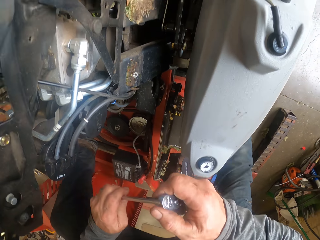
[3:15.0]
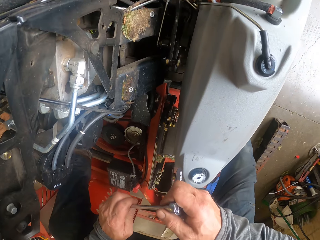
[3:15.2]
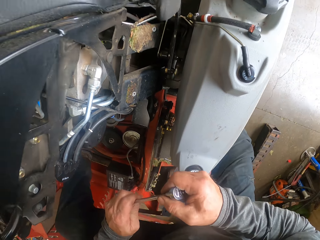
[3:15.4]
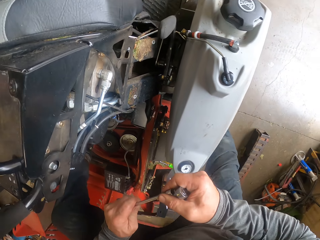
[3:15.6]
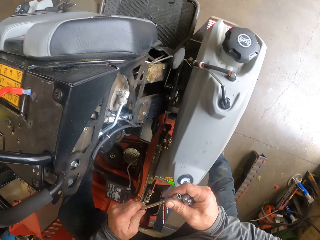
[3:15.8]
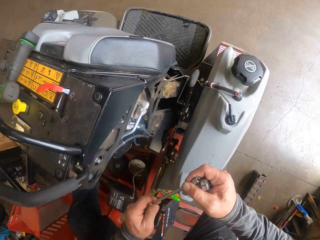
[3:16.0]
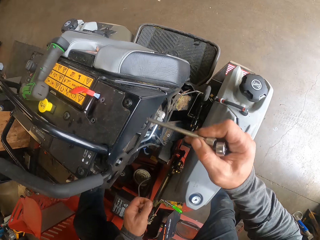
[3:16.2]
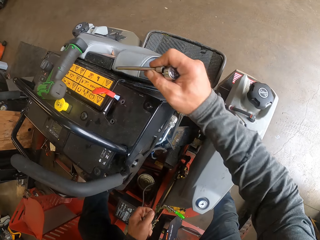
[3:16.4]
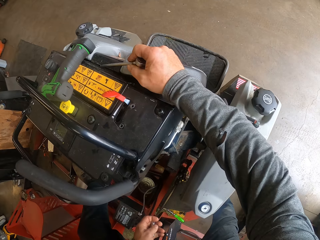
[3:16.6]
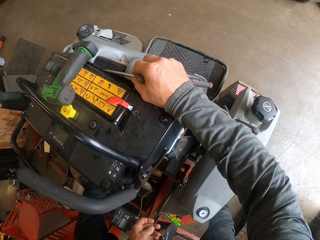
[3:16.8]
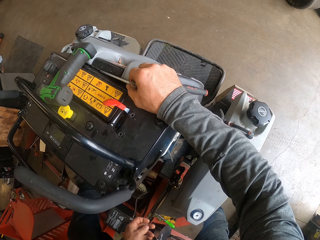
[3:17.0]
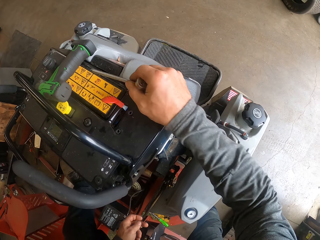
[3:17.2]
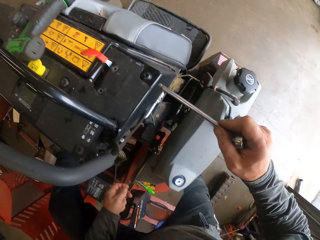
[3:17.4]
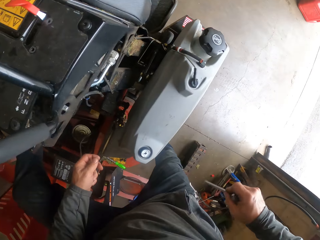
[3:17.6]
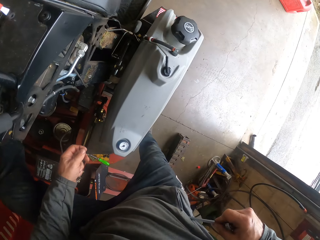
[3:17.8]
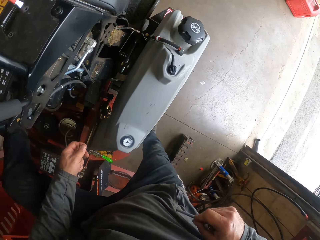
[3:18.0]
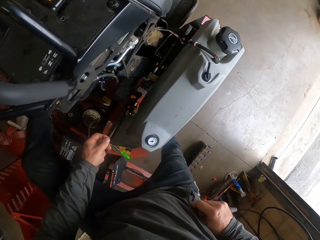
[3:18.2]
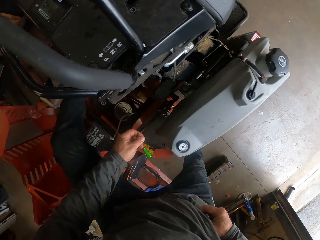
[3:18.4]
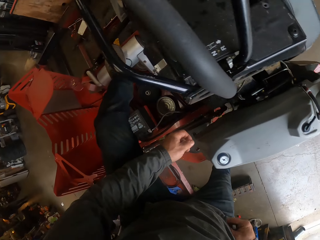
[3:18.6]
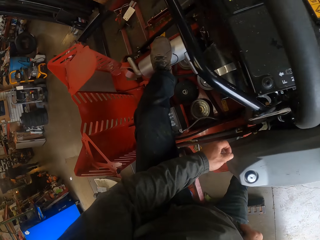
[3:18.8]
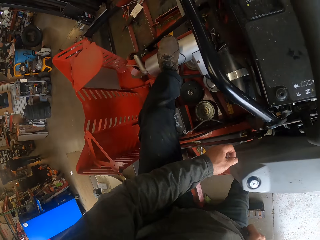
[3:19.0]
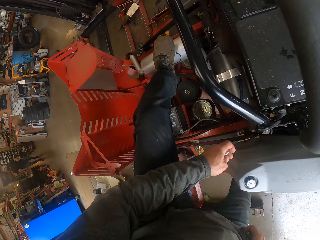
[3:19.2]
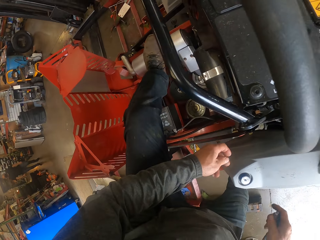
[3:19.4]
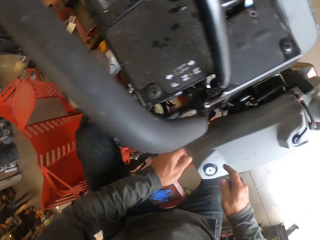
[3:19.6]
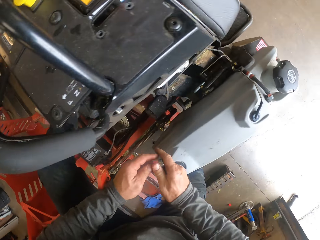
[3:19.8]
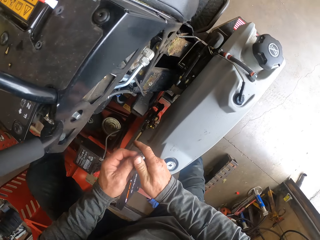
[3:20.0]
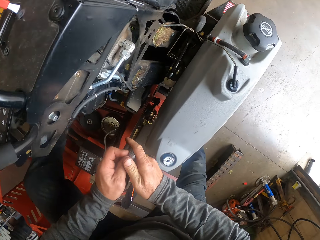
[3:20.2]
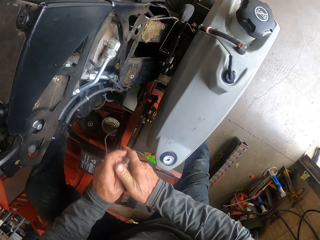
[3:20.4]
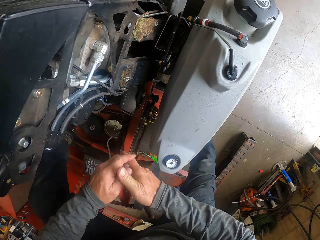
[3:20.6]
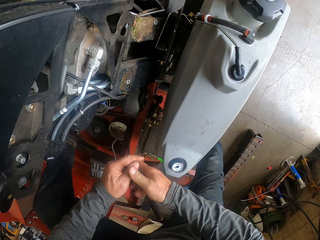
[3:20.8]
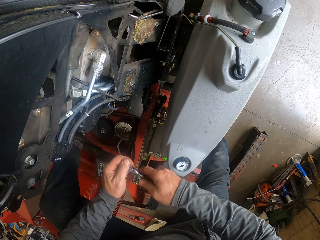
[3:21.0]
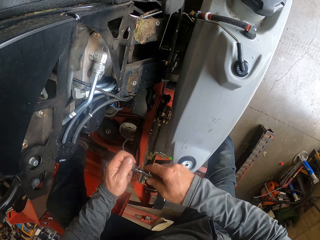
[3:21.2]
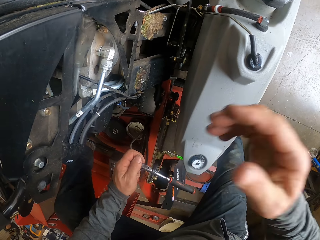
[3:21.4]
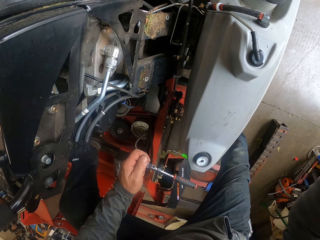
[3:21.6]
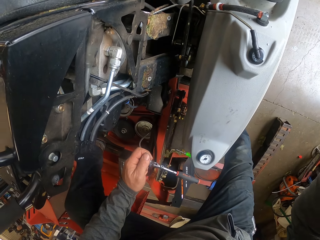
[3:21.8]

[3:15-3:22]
The camera wearer holds the socket wrench with his left hand. He moves. He places the socket wrench on the top of the tractor. He moves something. He puts the extension bar into his pocket. He looks around. He adjusts the ratchet in his hands. He holds something with both hands.
